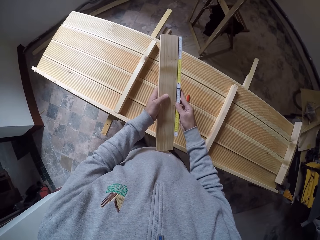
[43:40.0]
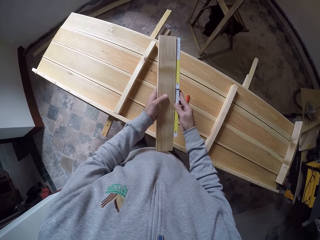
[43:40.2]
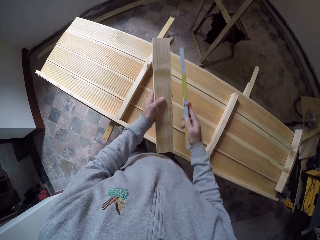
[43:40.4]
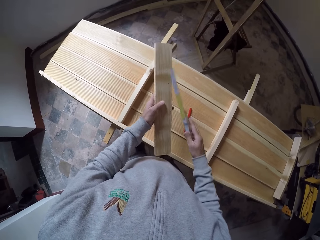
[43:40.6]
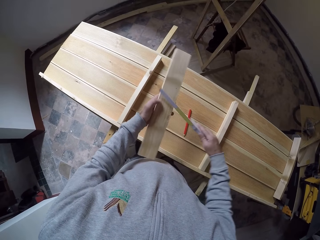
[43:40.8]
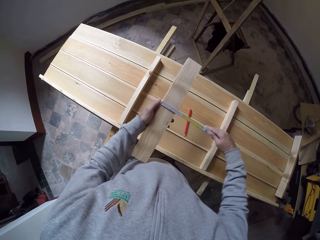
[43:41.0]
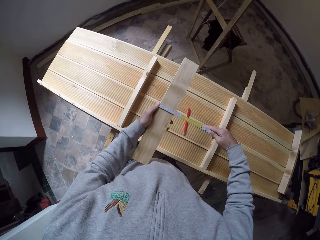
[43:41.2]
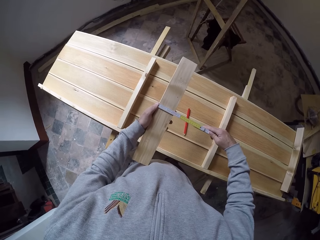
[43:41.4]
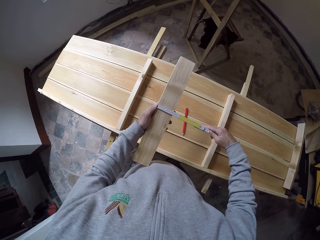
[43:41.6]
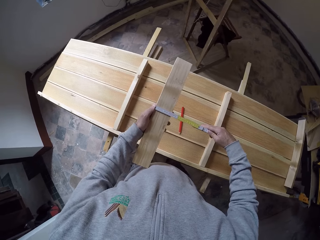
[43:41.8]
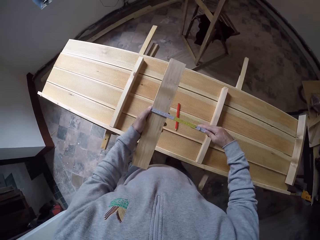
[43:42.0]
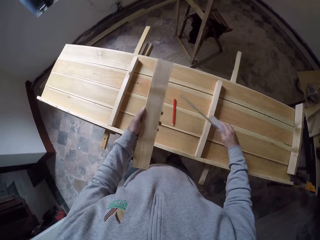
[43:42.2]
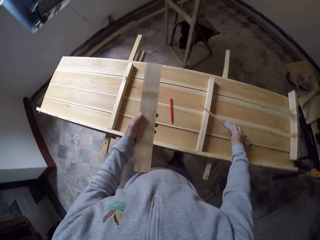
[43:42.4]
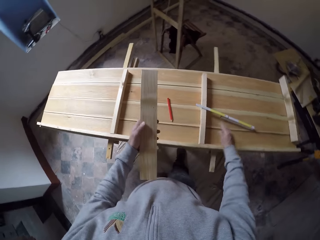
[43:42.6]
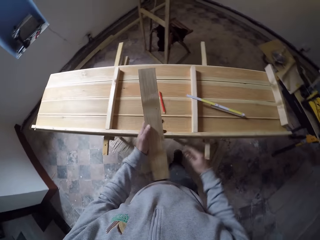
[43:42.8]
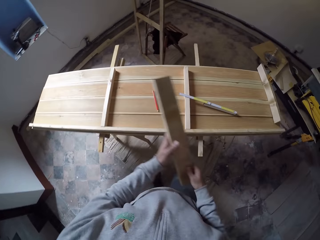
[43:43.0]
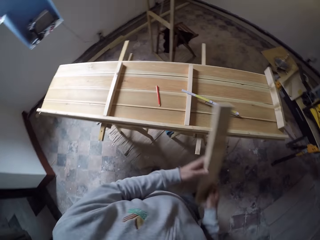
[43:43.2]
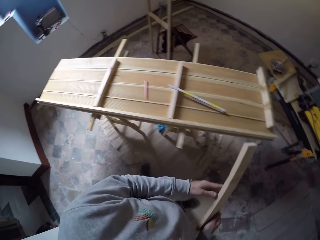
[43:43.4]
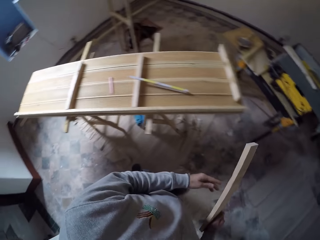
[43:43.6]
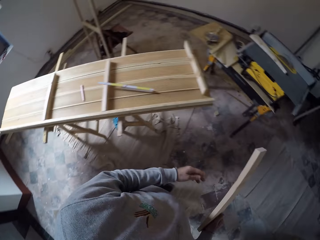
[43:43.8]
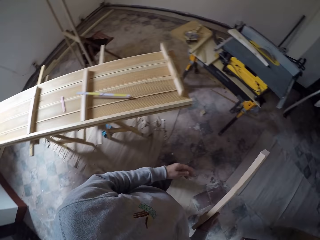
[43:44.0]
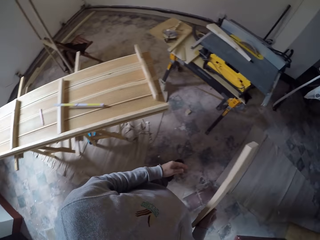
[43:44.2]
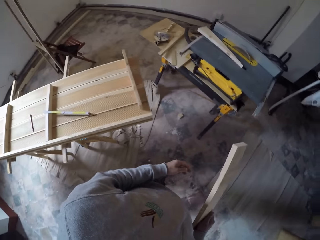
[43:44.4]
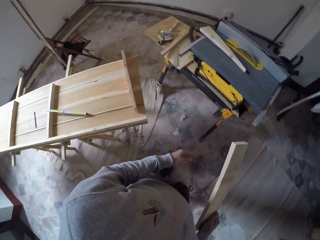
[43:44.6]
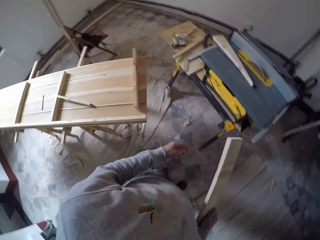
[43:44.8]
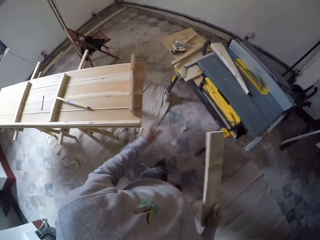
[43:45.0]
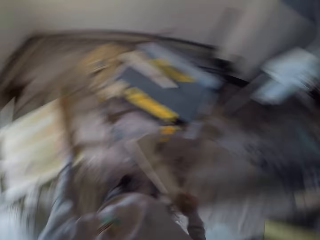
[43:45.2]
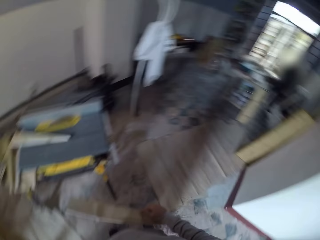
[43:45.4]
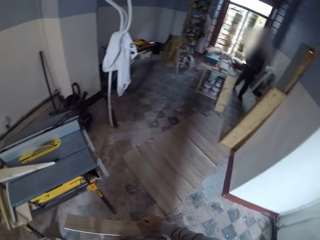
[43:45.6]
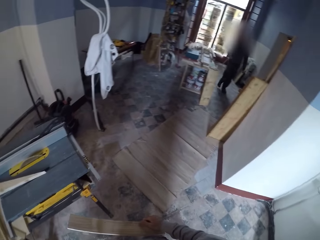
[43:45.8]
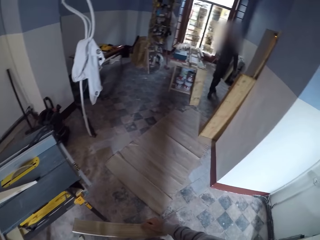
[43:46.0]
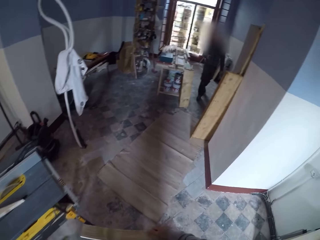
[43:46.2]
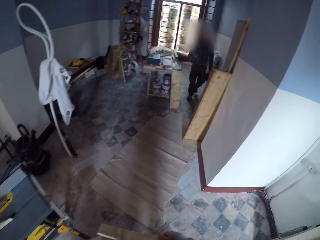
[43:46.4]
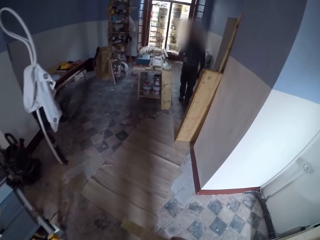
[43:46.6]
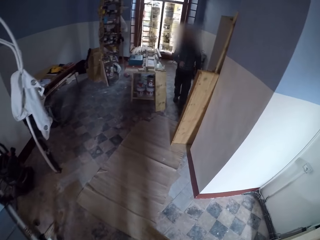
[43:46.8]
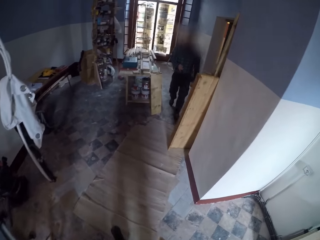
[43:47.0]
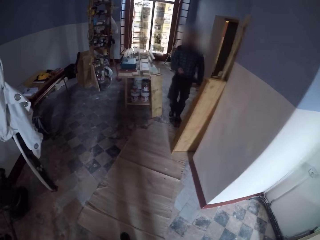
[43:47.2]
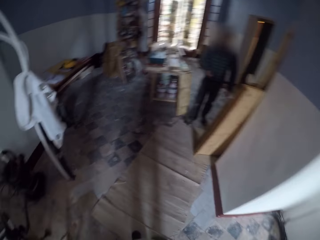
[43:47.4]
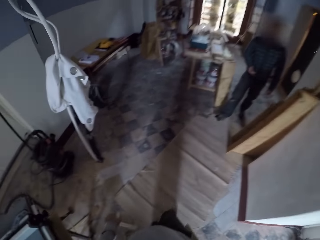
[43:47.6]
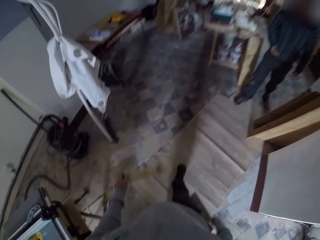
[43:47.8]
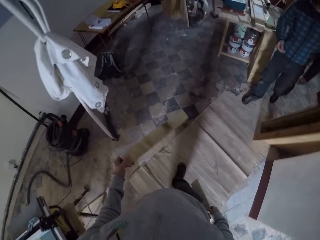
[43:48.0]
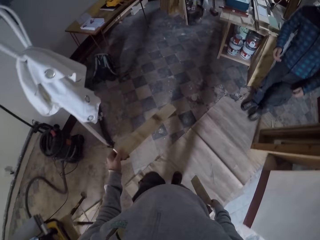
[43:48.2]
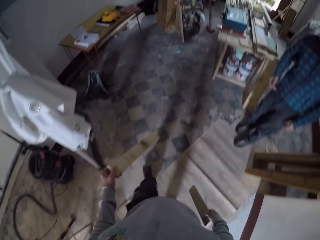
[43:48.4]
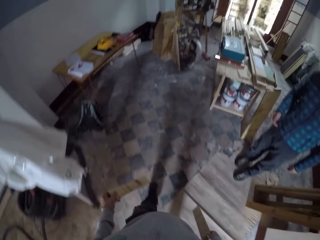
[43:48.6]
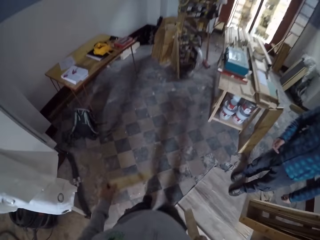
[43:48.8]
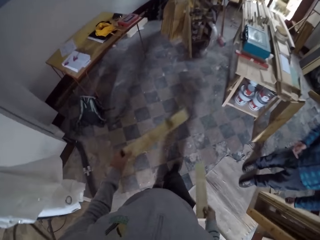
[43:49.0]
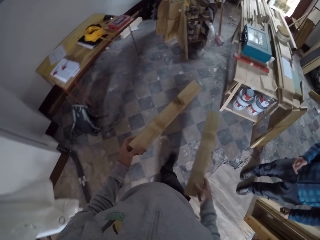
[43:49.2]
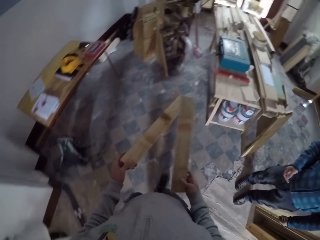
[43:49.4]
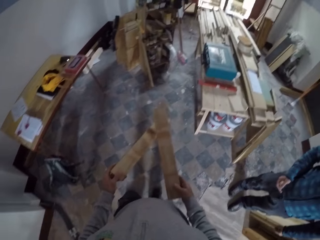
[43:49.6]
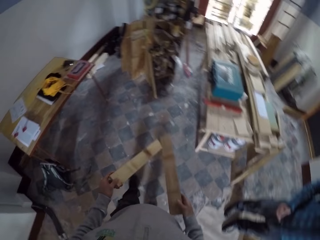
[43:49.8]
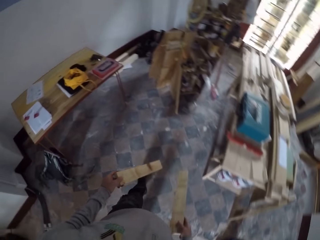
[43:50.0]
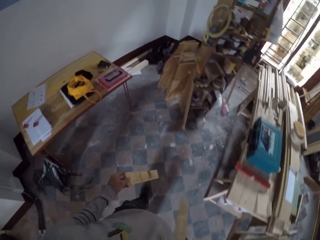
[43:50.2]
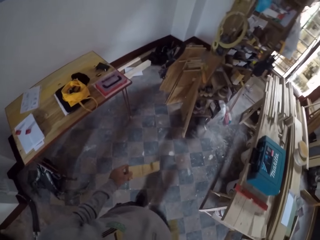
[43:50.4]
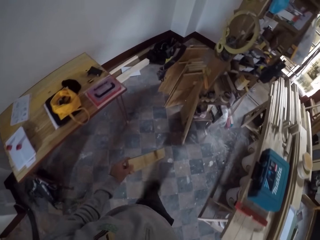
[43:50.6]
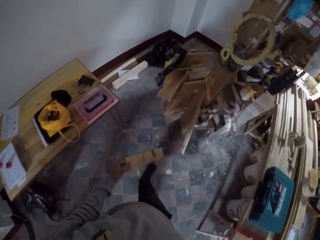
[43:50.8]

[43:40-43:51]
The camera wearer drops the tape measure on the table. They walk. They look around. They walk with the two woods.

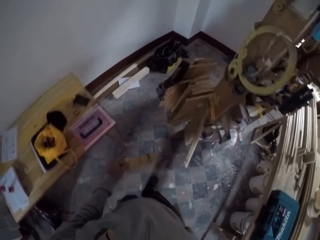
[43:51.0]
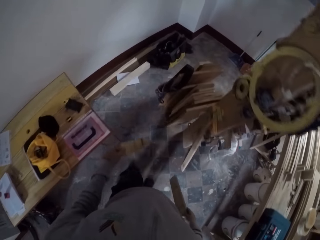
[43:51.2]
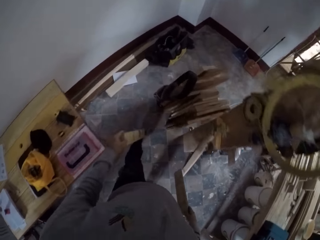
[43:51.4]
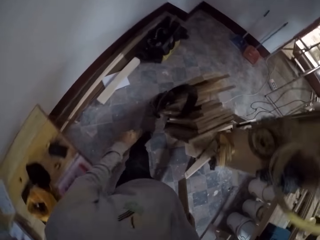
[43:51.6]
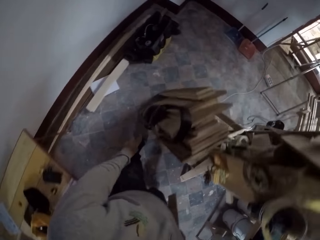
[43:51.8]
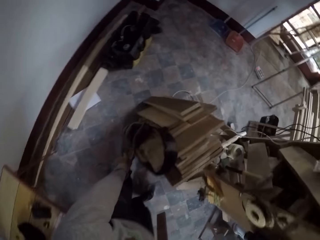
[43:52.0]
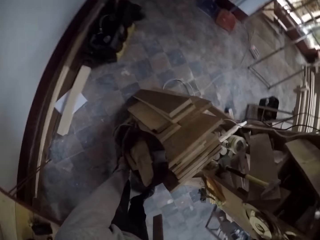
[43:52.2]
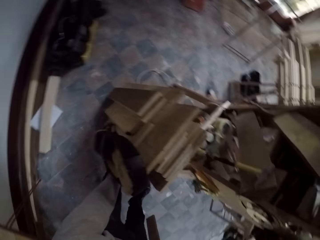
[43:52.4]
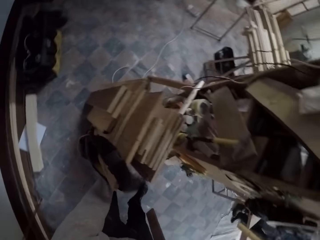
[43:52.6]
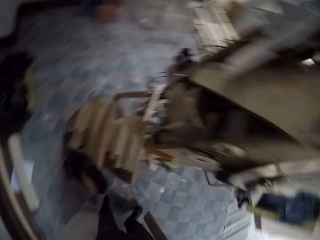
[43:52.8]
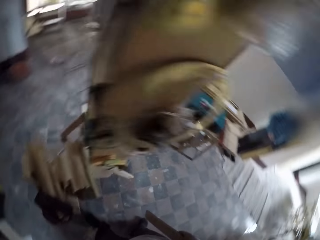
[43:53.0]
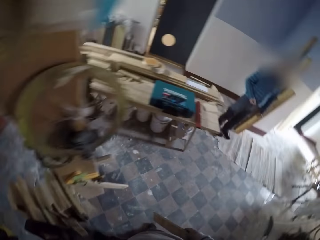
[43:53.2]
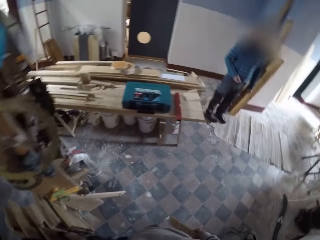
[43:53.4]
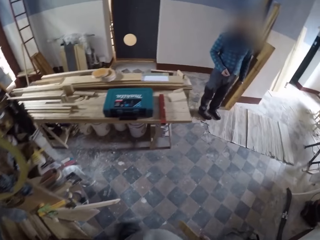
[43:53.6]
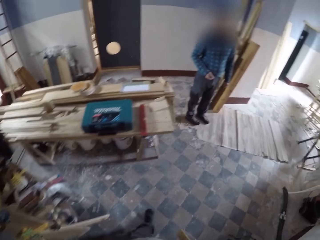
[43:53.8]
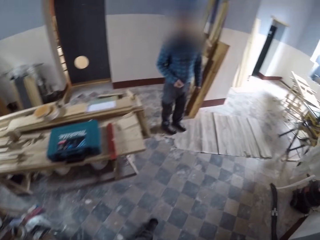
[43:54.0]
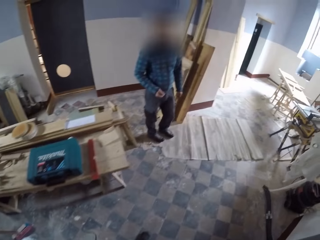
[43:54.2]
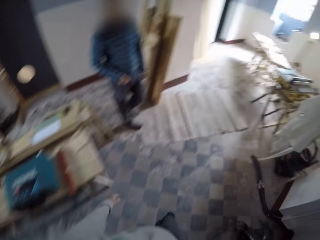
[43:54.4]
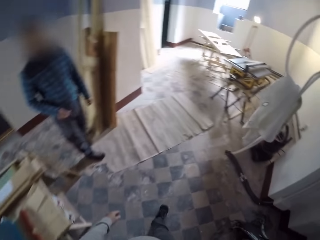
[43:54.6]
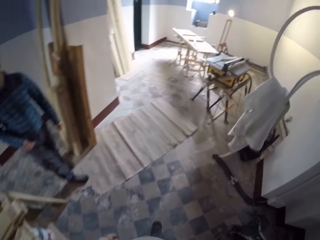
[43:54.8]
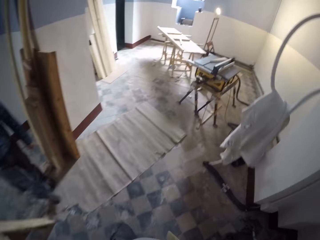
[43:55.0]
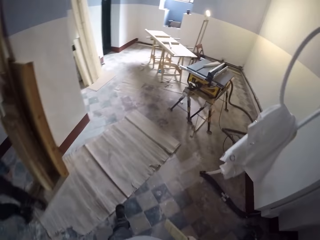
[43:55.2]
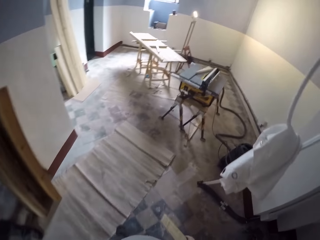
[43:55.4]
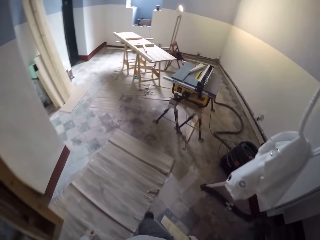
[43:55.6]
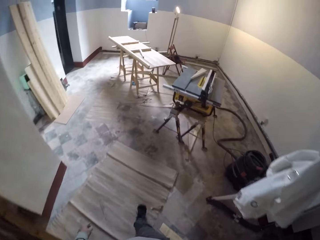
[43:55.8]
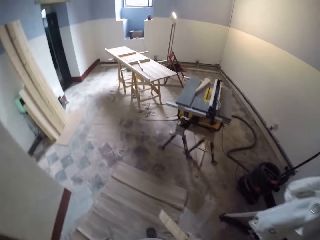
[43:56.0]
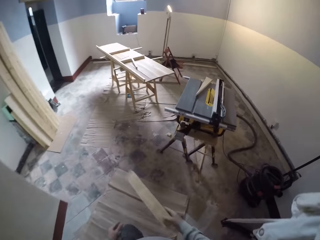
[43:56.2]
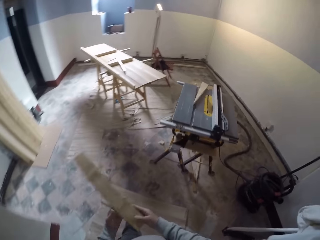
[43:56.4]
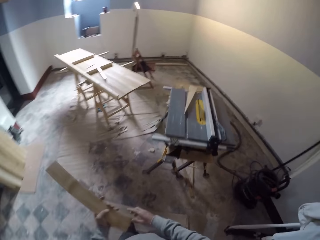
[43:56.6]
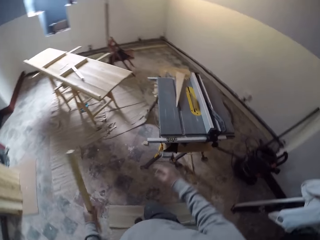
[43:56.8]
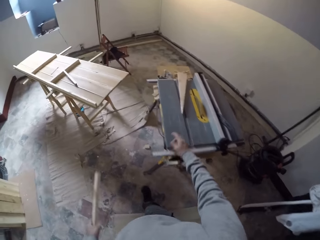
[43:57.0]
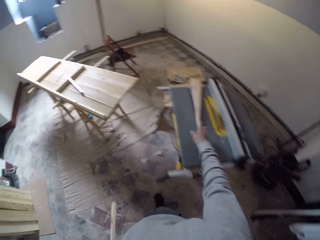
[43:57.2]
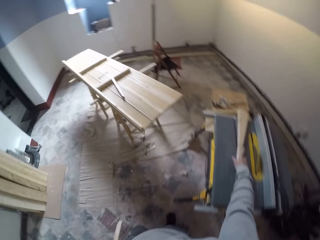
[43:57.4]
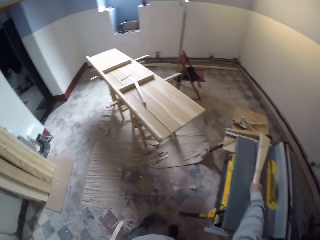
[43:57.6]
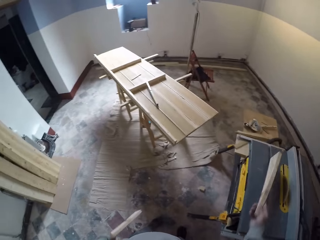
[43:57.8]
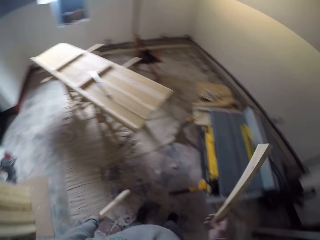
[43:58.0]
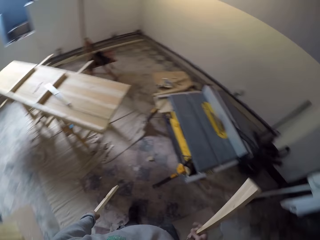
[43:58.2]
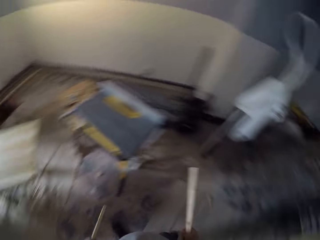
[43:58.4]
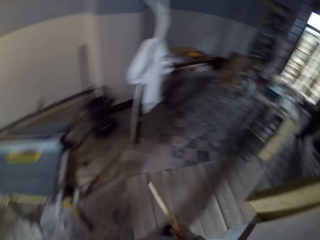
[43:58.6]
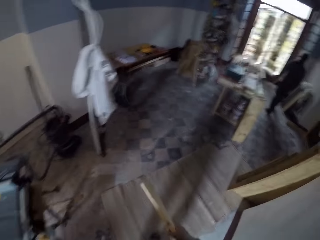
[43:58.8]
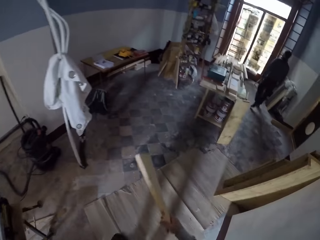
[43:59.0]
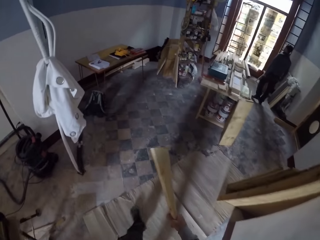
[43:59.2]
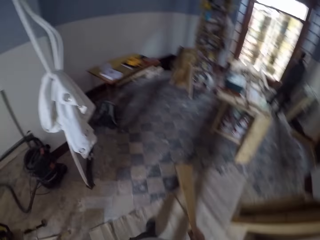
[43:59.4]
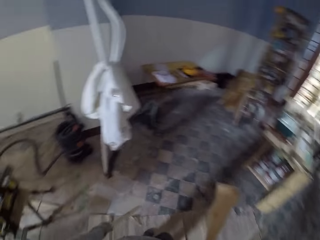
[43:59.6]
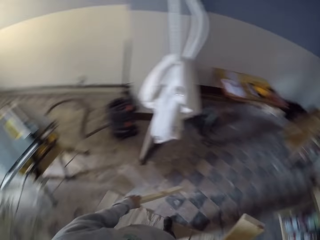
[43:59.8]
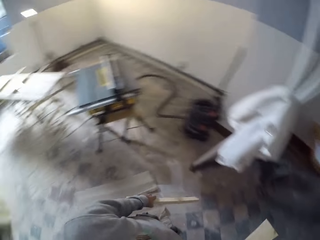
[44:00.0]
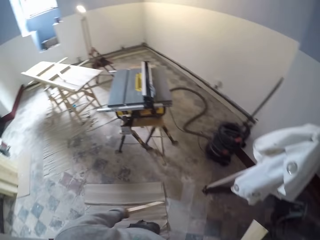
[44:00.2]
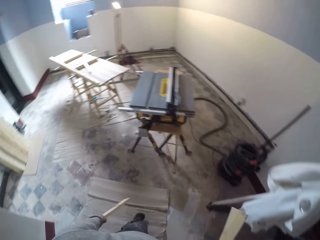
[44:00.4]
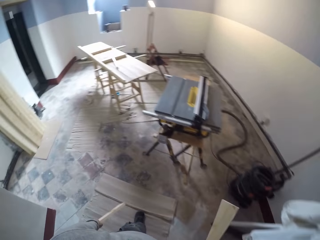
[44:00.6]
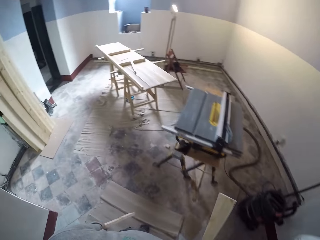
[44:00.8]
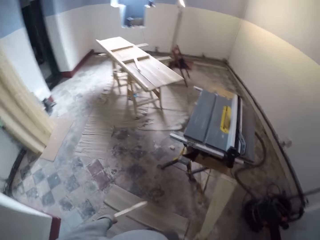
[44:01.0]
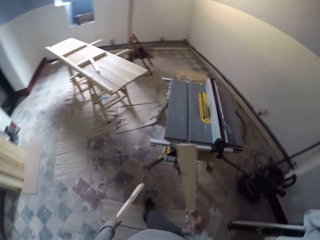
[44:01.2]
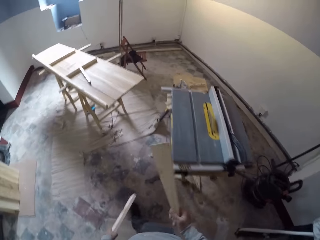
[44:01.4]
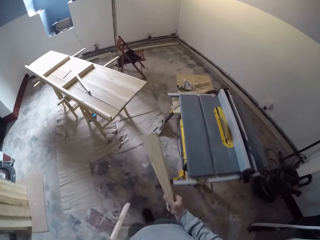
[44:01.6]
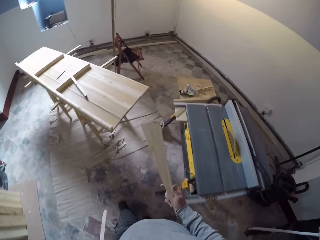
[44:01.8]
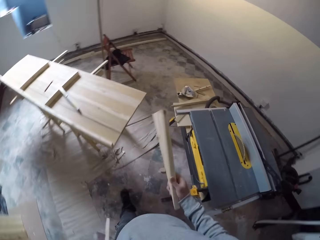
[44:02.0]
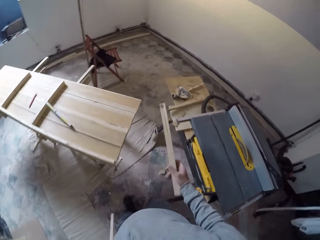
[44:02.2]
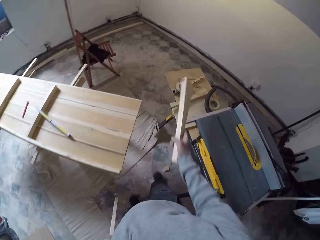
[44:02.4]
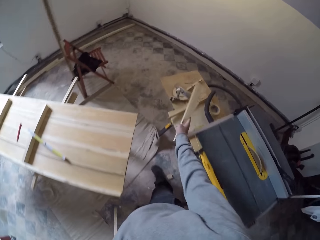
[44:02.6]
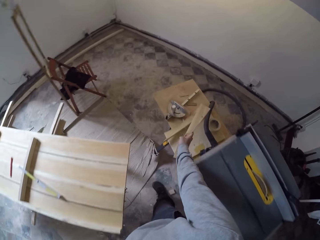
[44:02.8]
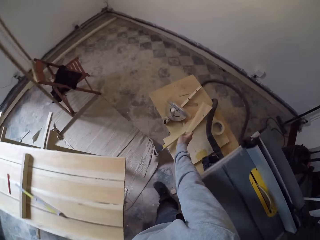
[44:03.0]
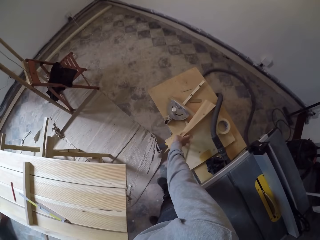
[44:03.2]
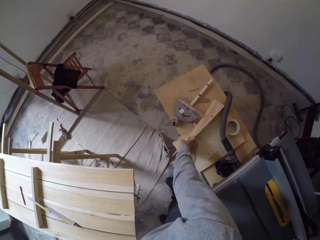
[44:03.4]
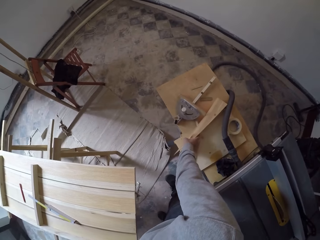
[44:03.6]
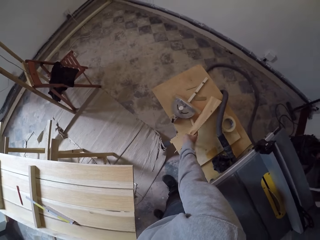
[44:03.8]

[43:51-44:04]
The camera wearer puts the wood aside. They walk. They pick up a wood. They walk. They take other woods.
